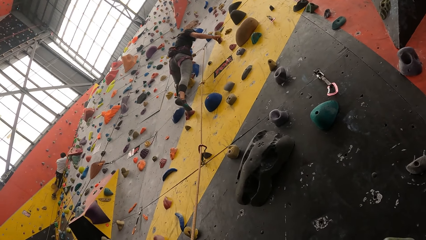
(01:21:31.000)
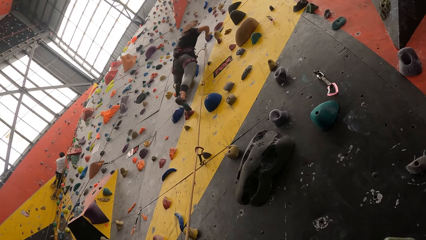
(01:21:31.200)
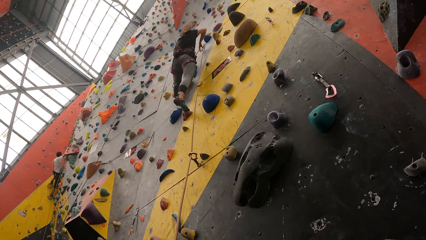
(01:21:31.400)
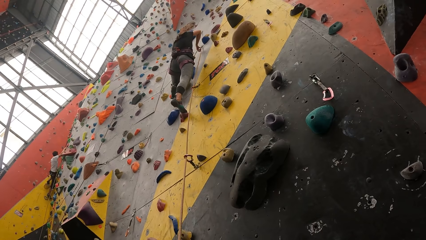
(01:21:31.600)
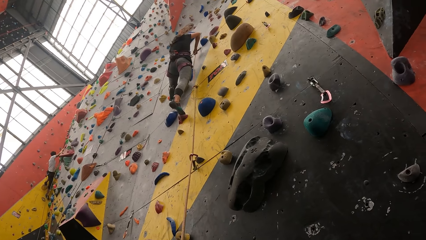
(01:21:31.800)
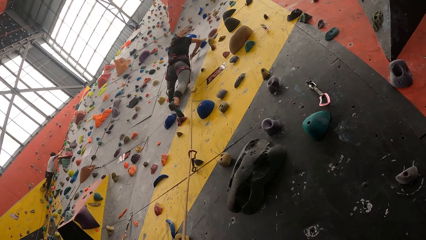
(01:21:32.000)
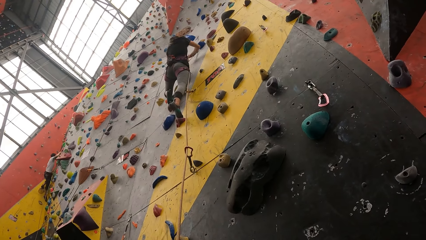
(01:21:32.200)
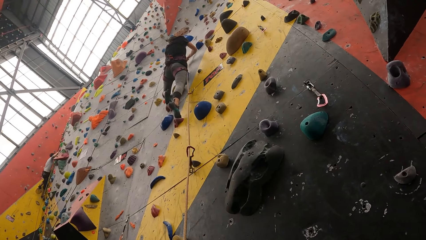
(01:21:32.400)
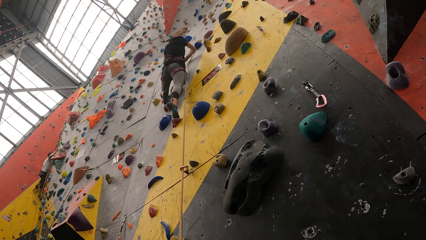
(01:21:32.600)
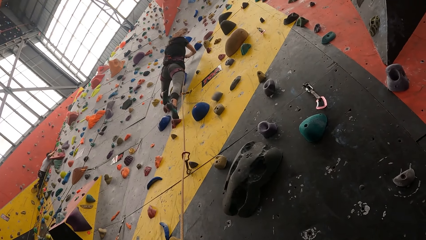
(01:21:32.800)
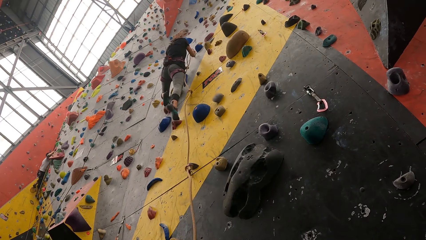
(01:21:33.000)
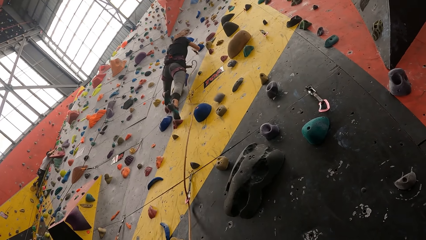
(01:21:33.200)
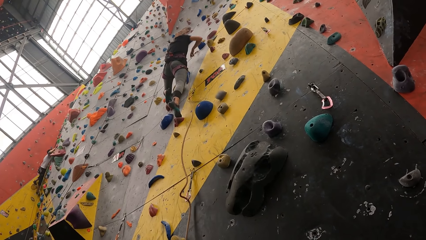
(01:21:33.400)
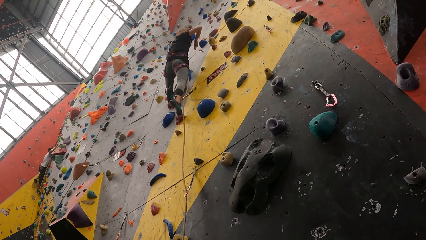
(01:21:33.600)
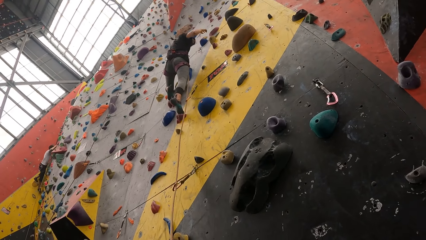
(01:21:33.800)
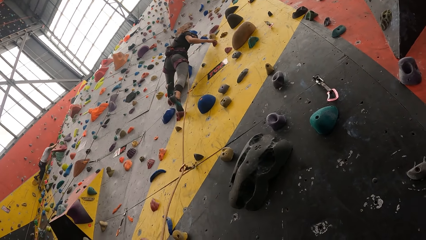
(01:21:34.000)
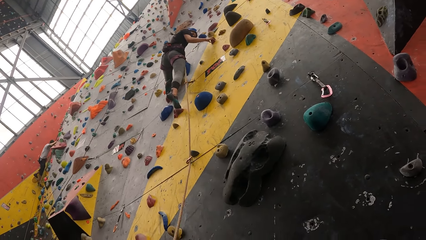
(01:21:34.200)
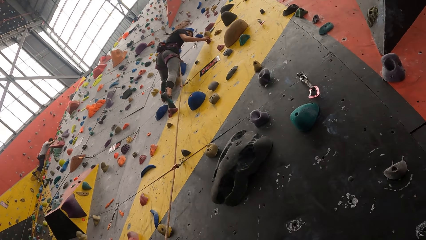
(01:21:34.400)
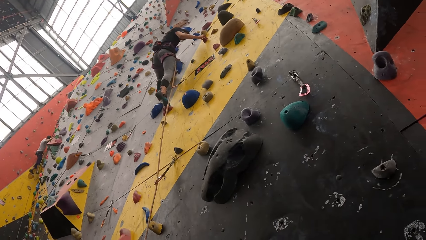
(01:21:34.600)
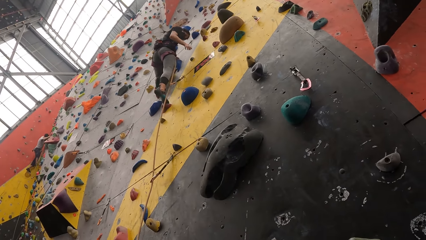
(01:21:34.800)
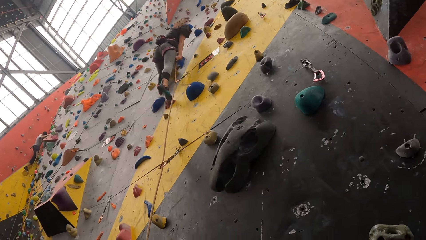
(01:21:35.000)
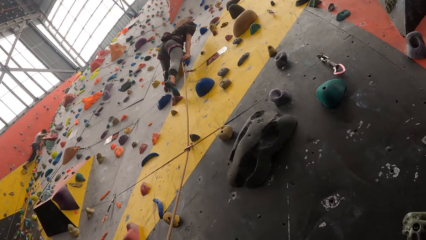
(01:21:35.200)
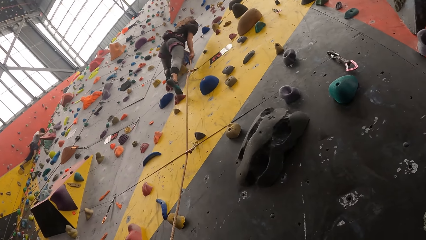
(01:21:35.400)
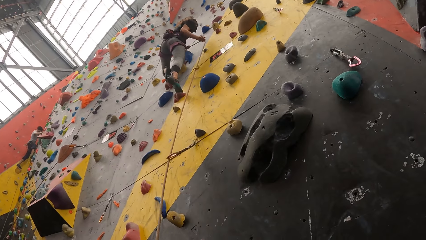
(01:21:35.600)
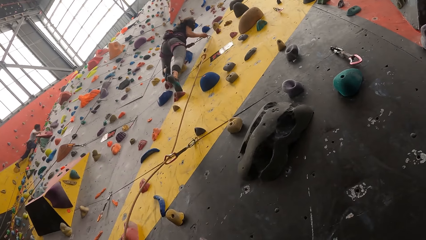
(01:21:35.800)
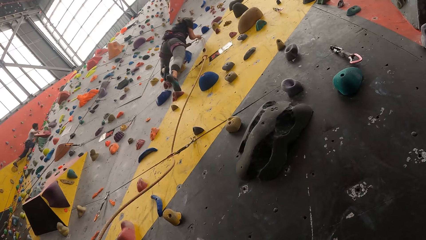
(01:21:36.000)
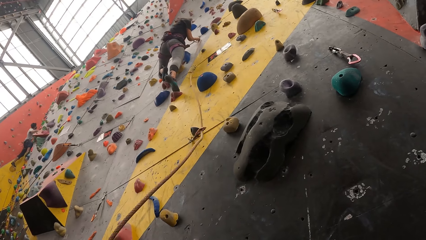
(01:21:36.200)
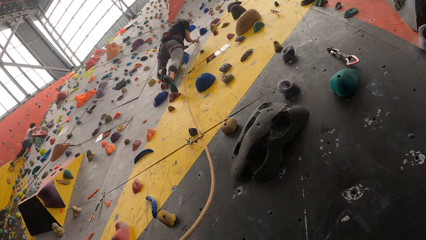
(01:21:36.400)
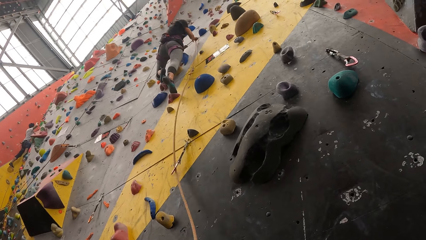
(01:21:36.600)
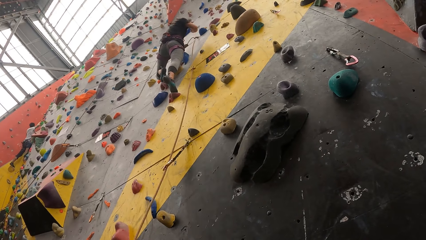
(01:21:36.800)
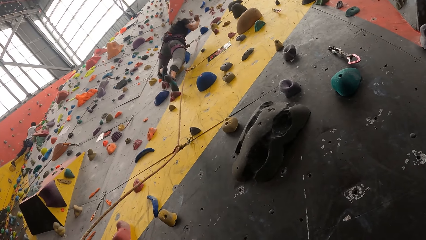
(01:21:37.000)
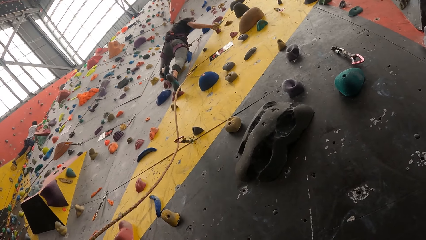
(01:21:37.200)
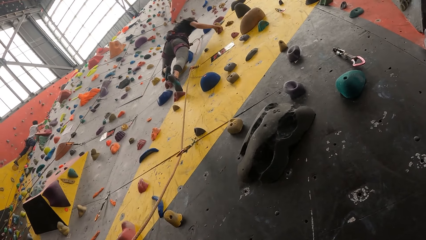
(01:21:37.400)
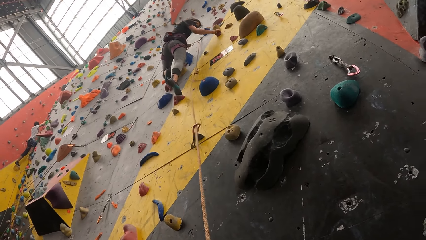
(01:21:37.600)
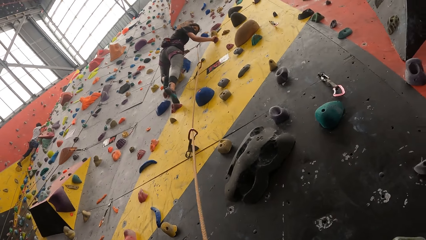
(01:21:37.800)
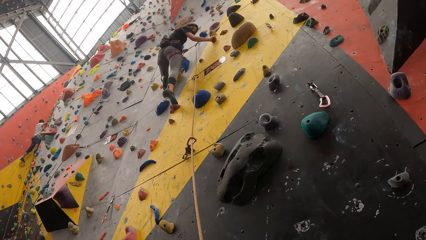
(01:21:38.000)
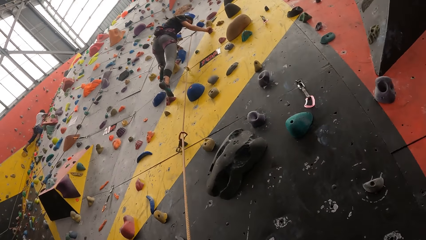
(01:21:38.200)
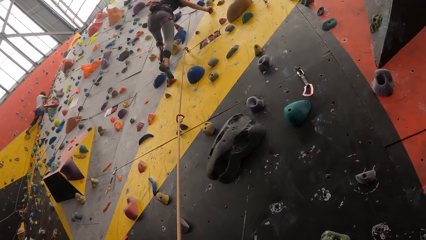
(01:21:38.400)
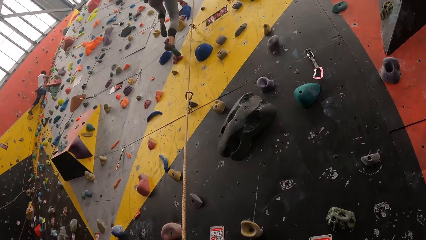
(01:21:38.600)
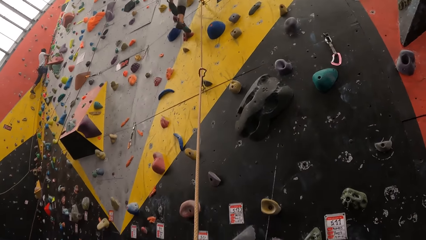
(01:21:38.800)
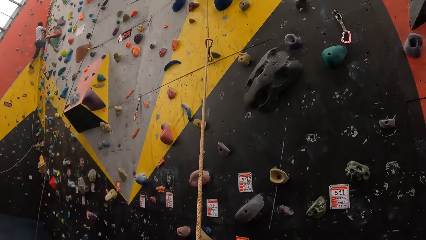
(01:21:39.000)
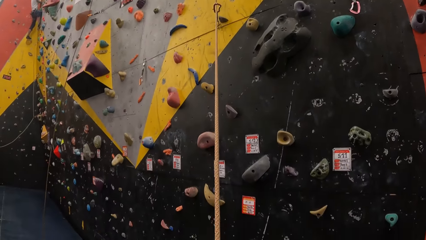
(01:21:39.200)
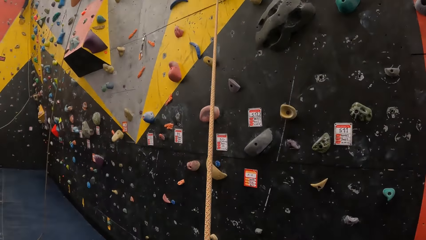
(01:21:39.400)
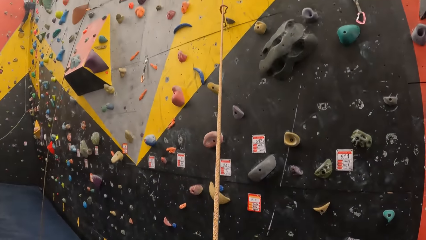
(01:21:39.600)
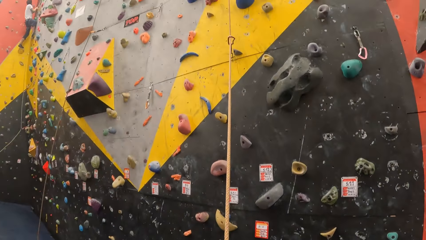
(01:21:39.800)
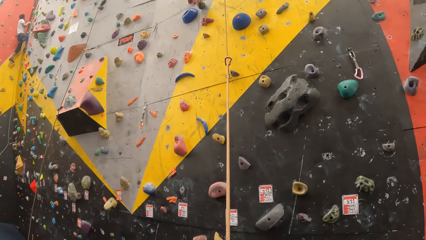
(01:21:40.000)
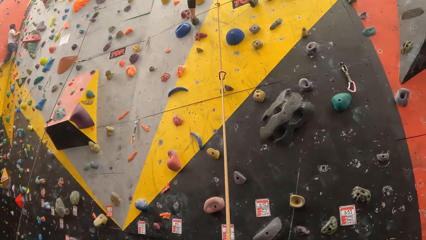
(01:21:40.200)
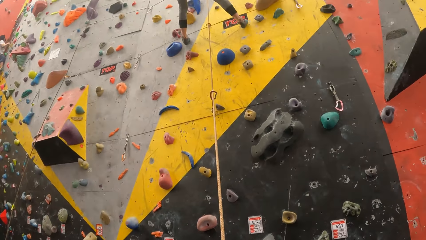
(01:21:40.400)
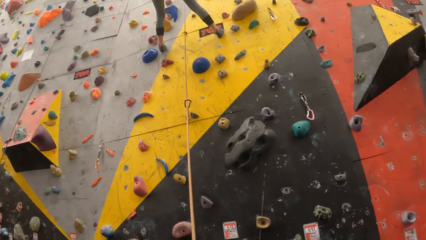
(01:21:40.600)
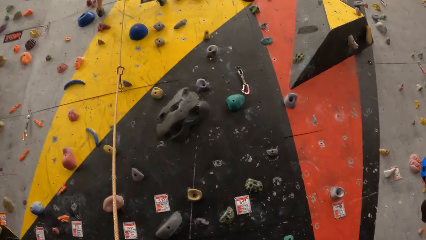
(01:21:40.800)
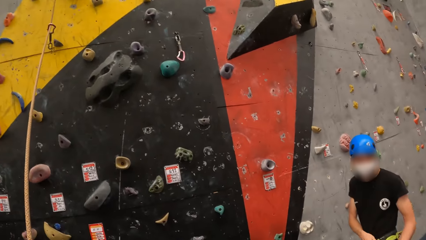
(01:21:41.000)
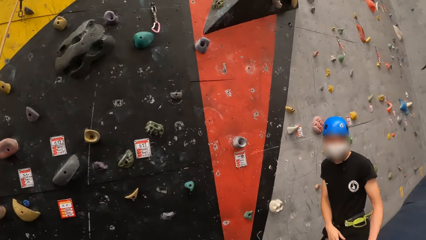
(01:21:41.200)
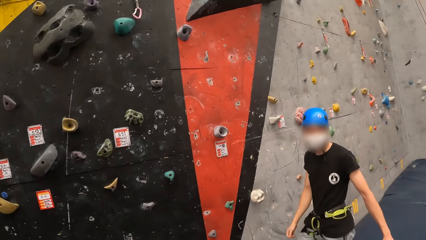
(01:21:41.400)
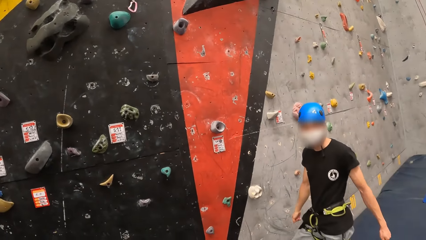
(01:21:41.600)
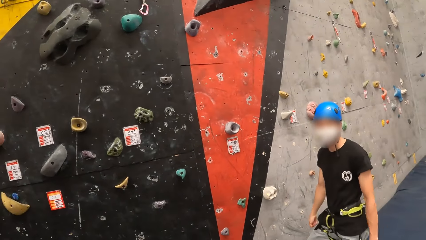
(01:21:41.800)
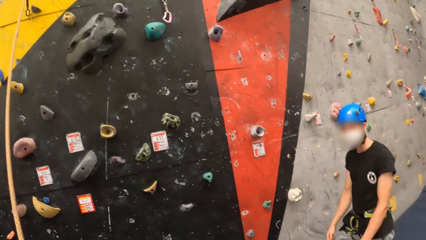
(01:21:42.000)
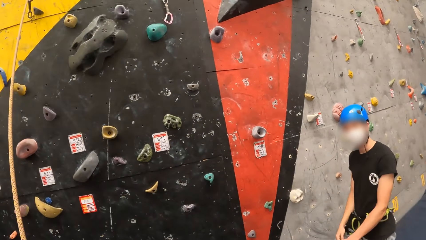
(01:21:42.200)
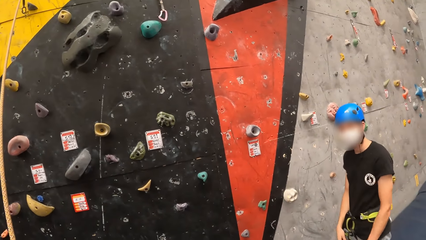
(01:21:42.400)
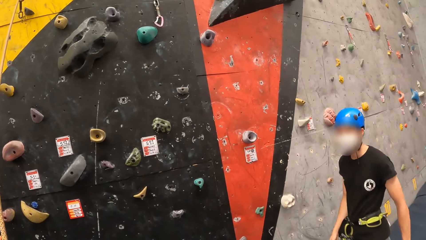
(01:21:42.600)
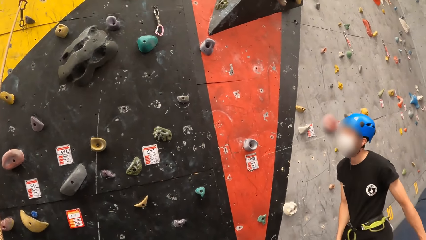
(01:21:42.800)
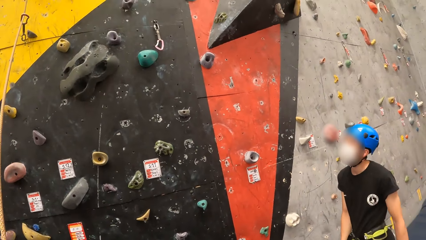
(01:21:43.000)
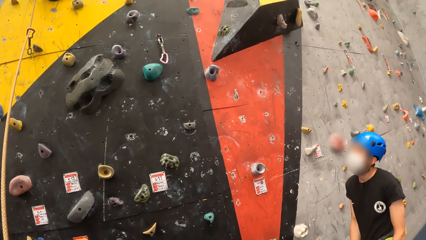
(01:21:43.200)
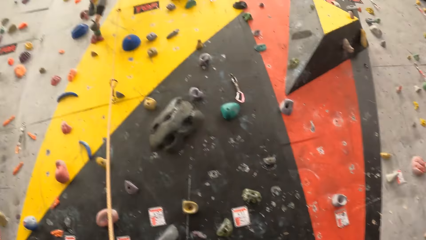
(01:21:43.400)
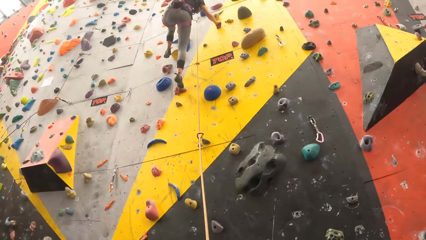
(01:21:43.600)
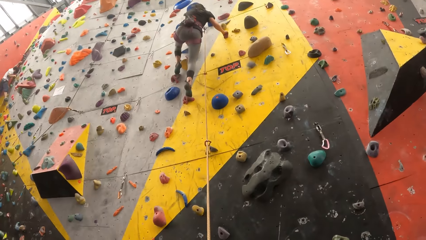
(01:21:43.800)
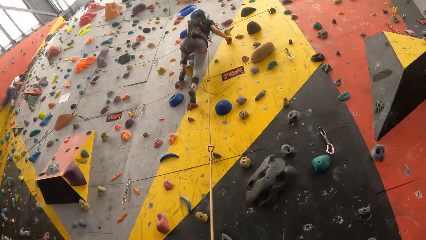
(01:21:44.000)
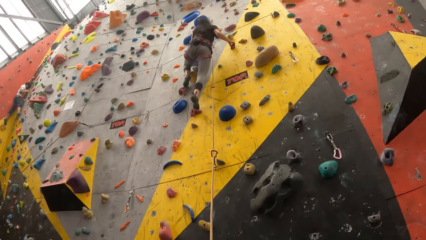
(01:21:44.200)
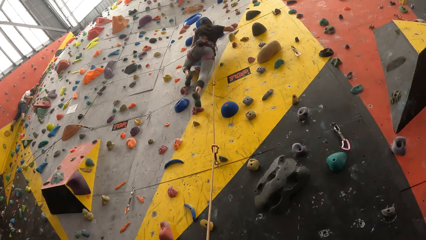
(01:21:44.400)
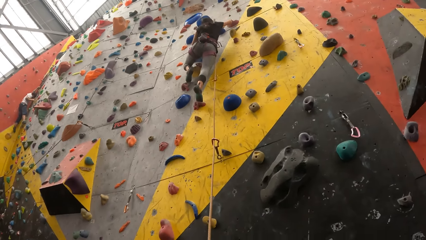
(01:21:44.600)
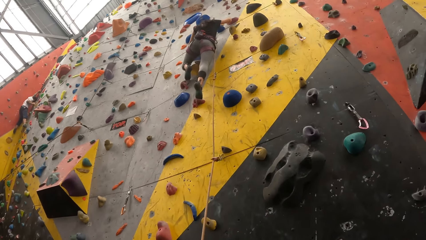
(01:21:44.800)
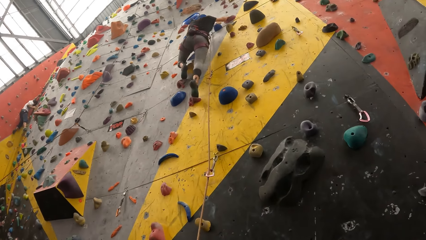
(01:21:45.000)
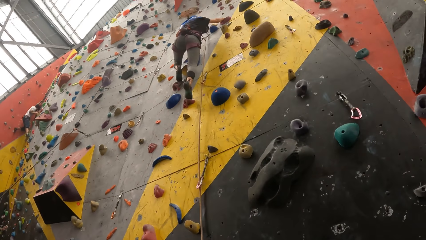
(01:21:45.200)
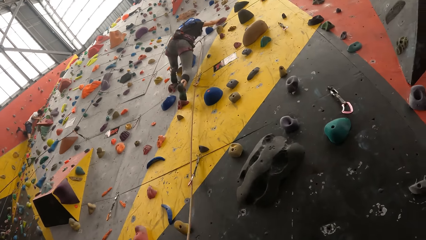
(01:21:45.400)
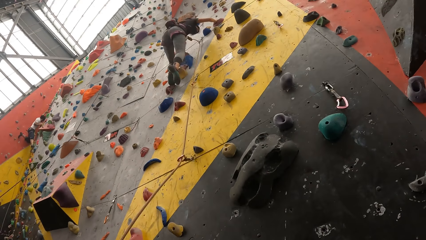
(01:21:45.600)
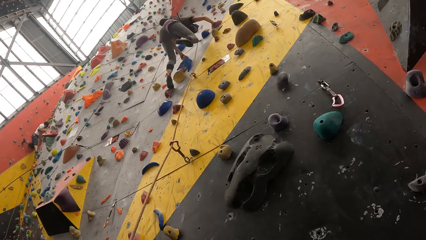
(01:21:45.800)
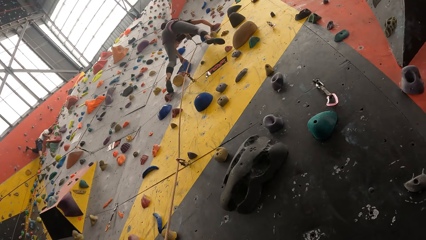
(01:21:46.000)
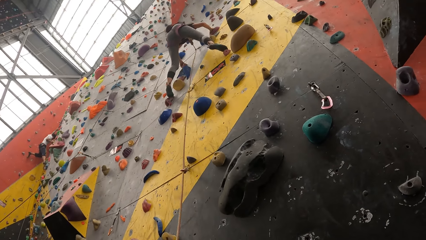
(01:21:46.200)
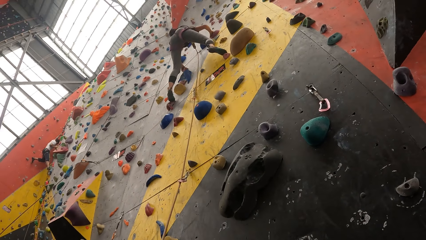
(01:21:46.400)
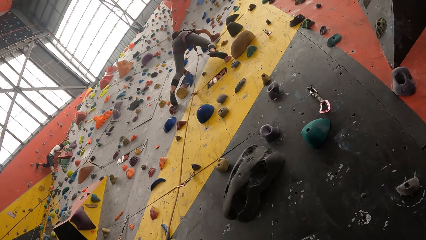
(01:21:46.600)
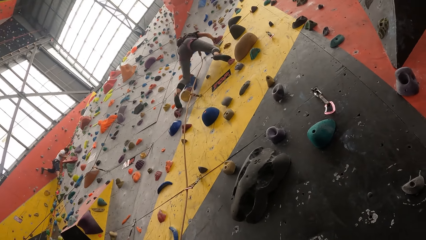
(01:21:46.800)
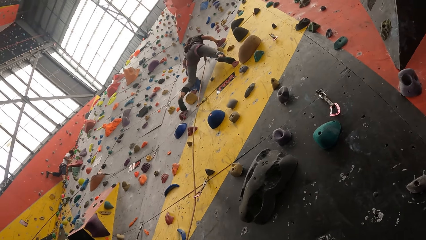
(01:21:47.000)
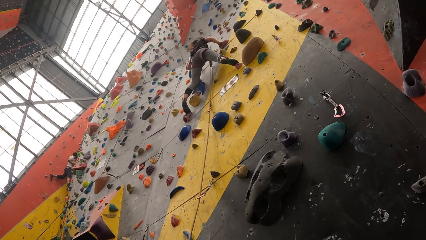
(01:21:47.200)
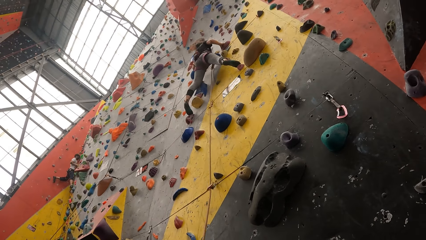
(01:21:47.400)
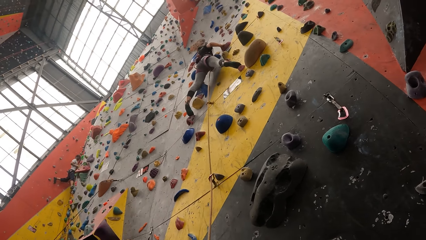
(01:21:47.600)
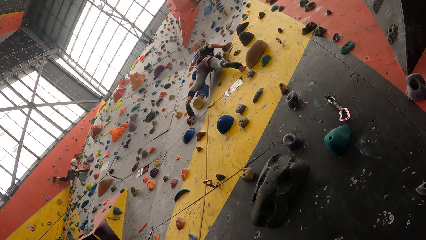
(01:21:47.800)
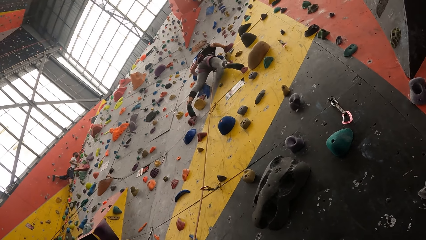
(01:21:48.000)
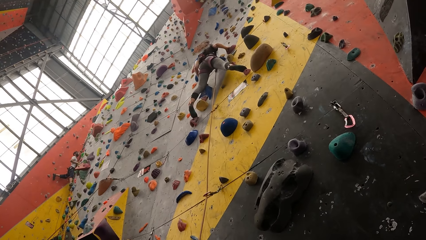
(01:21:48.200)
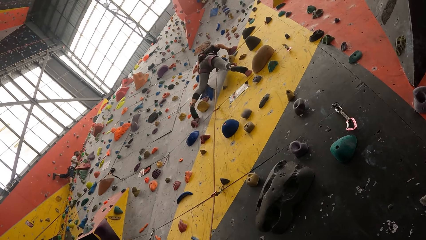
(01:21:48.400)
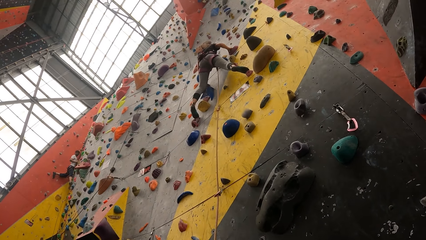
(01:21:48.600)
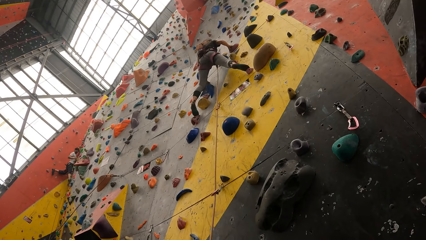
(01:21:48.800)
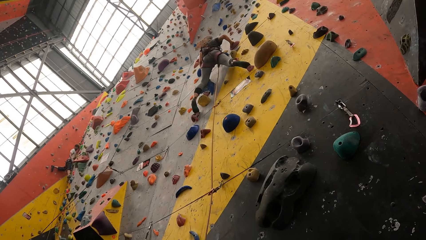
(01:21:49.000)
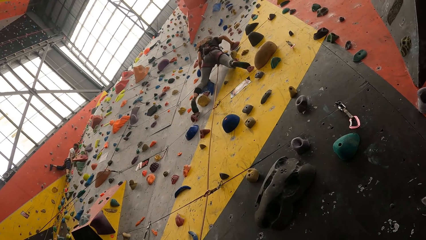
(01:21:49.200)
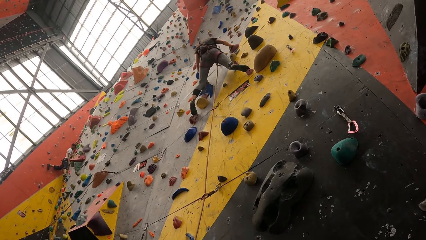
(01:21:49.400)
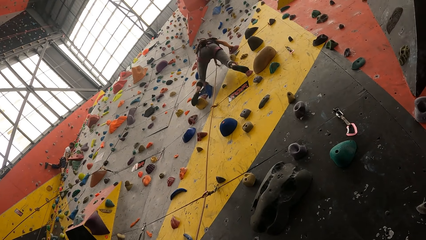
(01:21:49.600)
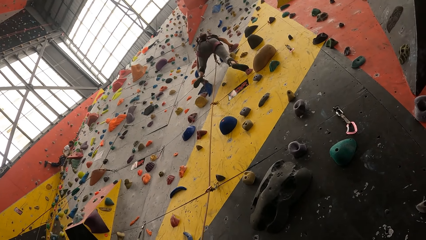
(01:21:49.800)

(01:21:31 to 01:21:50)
The person unties the rope from the hook, holds the rope with the right hand and ties the rope on the hook. The camera wearer looks around the room. They pull the rope. They look at another person. They look at the first person. The first person climbs the wall.
